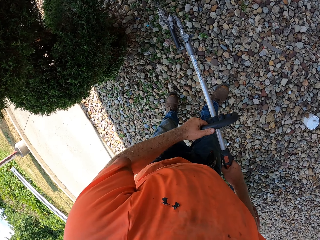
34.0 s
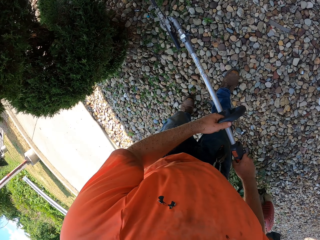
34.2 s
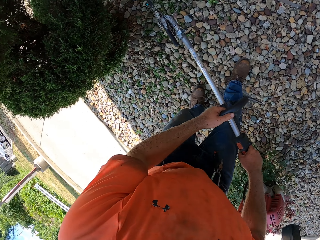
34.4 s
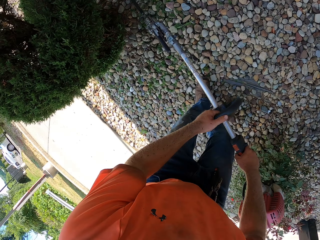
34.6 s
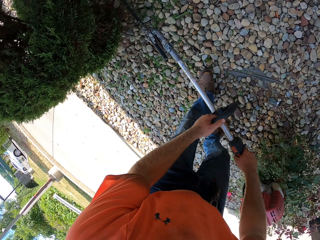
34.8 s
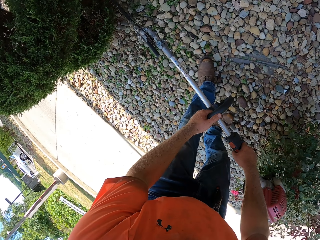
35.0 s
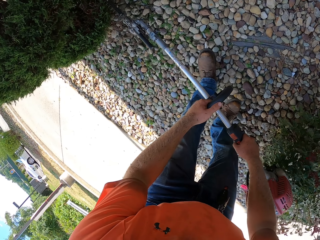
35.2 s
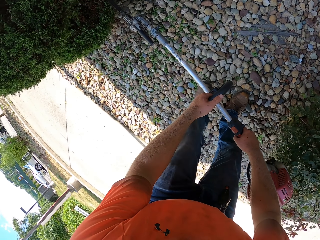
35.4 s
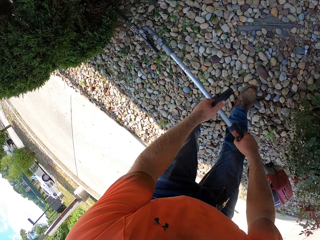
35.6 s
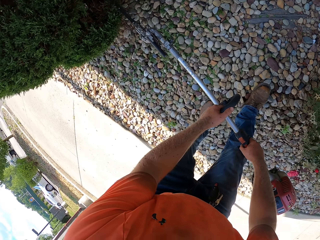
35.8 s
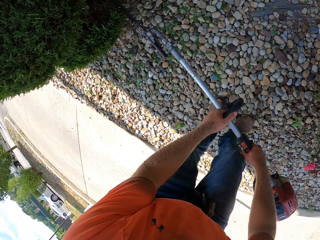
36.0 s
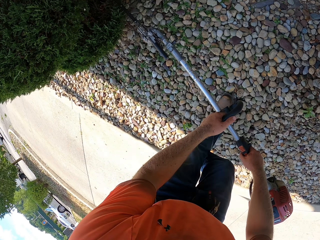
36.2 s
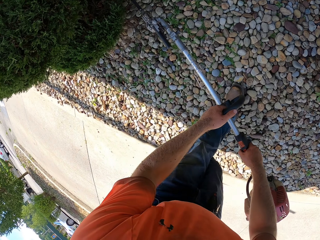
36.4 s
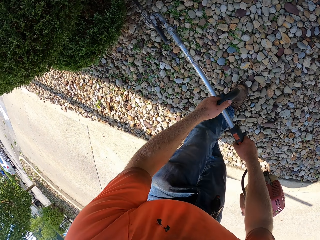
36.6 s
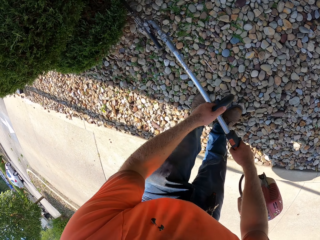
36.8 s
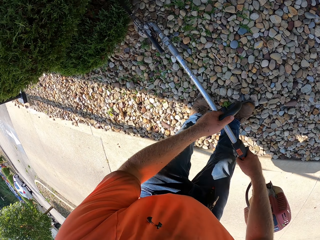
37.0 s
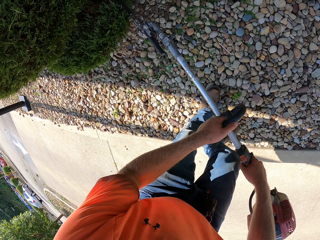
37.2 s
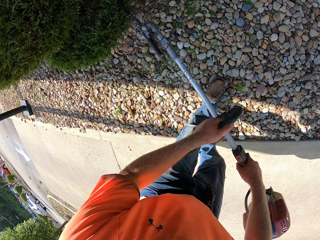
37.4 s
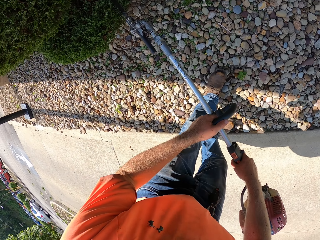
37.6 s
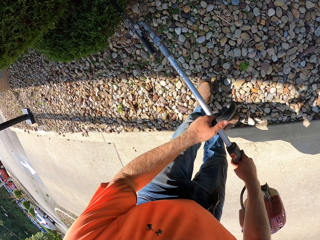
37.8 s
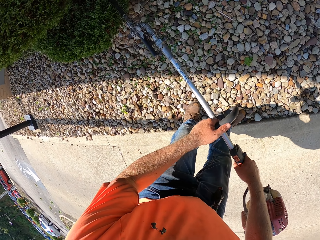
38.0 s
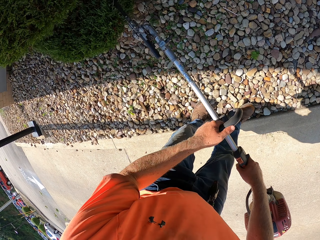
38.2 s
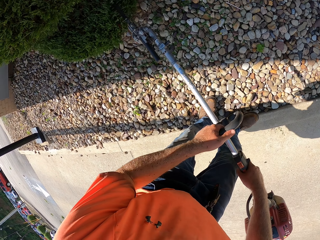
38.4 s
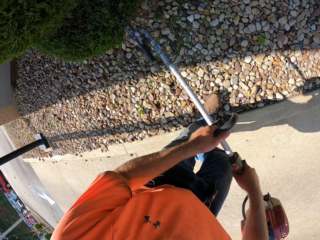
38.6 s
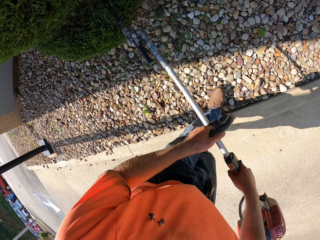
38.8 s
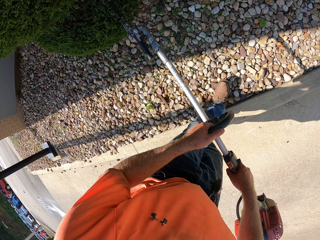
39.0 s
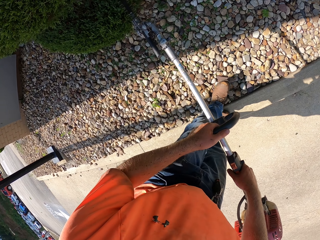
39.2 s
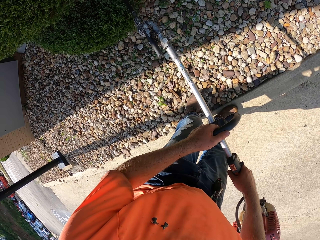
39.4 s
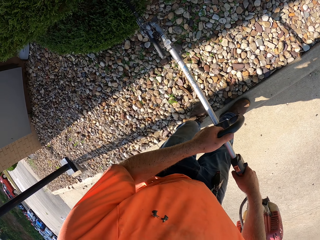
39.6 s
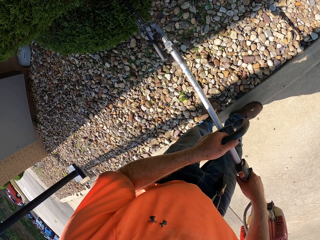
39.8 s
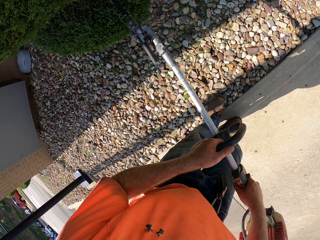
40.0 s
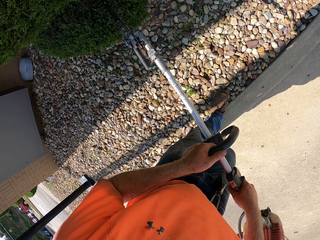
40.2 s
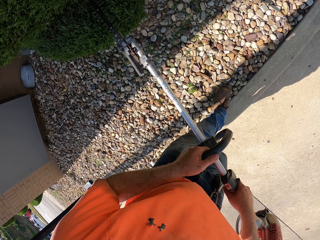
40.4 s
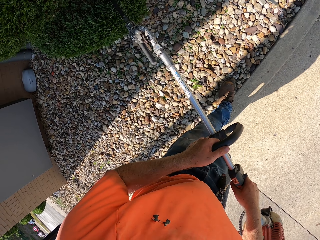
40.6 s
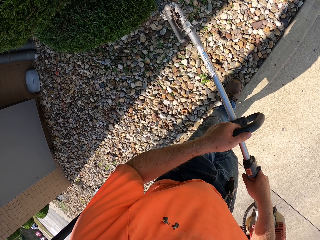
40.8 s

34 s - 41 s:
The camera wearer trims the grass sculpture with the hedge trimmer in his hands.

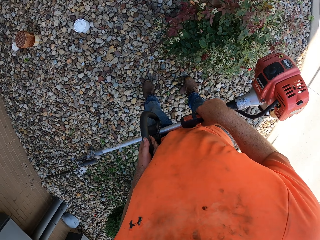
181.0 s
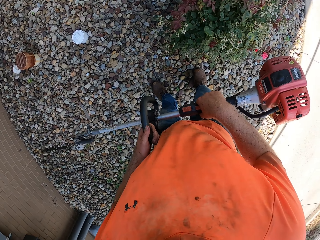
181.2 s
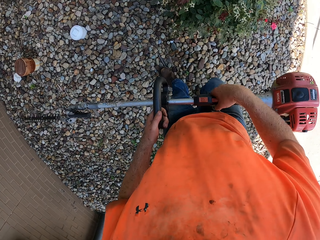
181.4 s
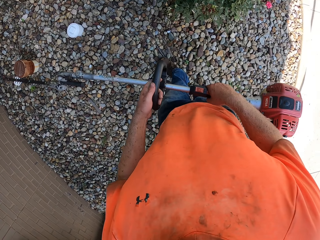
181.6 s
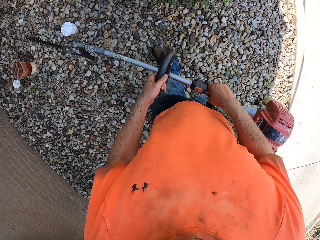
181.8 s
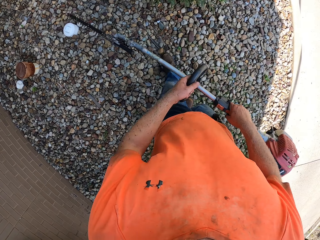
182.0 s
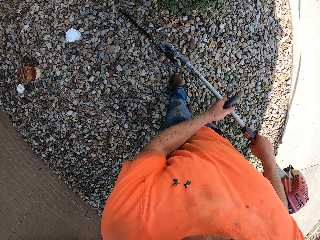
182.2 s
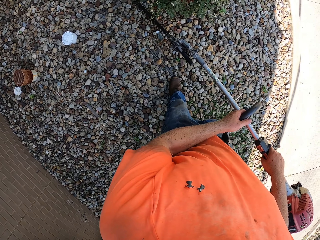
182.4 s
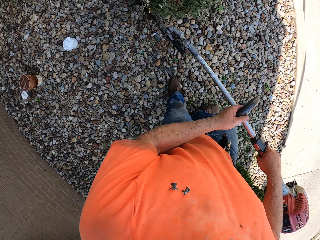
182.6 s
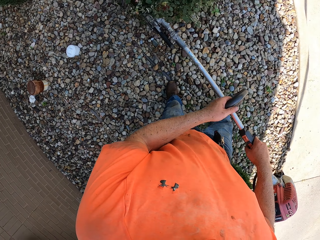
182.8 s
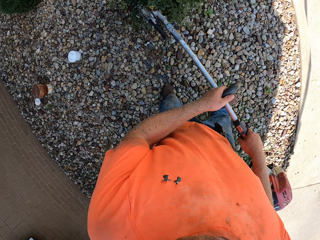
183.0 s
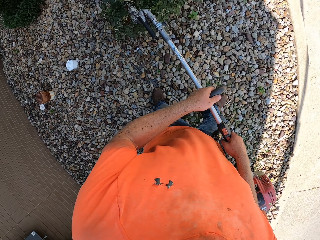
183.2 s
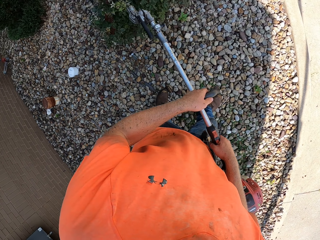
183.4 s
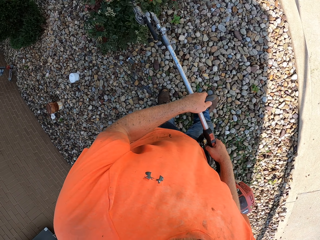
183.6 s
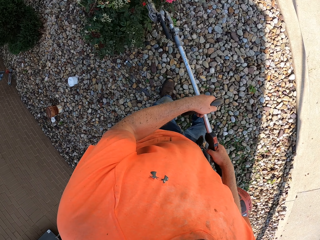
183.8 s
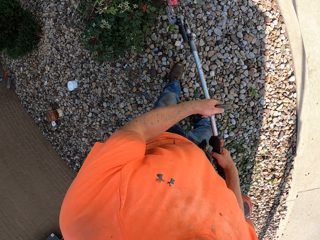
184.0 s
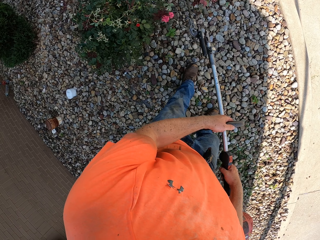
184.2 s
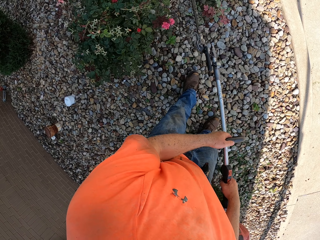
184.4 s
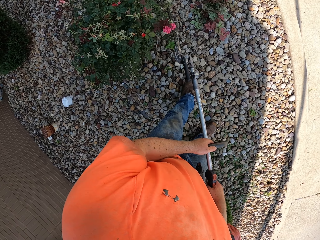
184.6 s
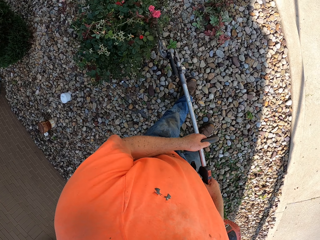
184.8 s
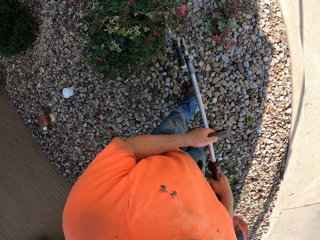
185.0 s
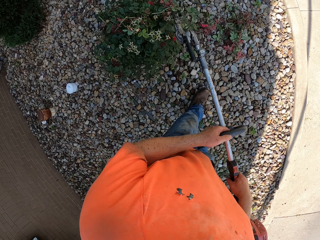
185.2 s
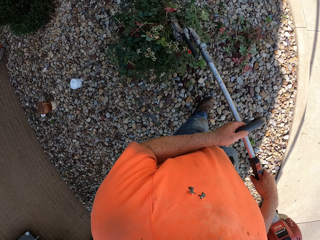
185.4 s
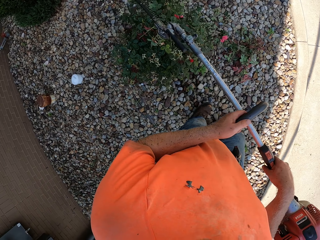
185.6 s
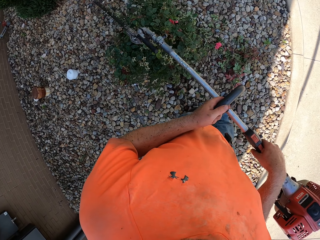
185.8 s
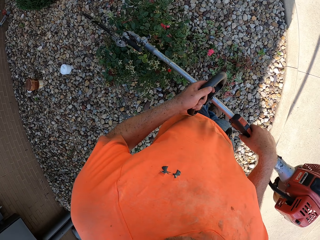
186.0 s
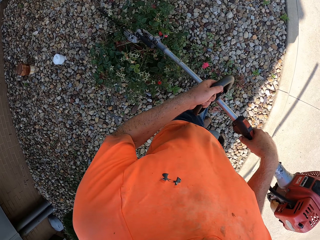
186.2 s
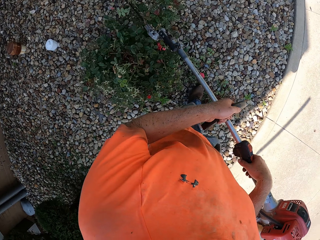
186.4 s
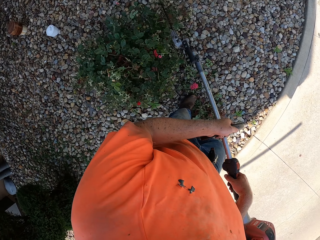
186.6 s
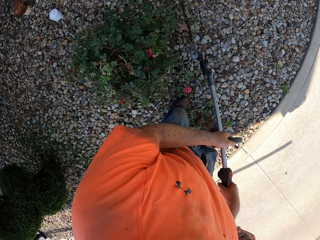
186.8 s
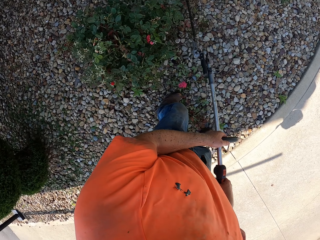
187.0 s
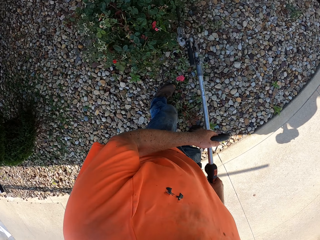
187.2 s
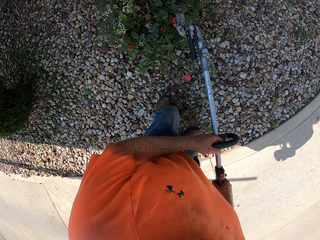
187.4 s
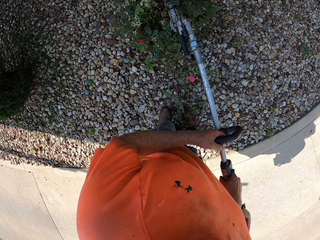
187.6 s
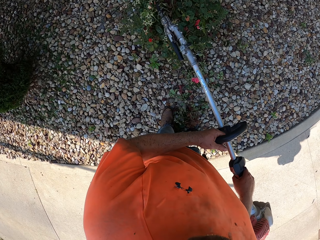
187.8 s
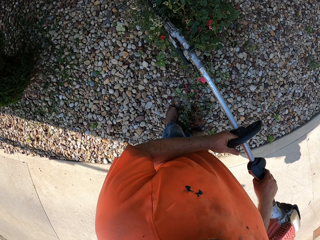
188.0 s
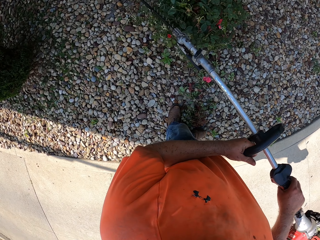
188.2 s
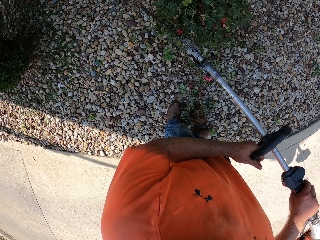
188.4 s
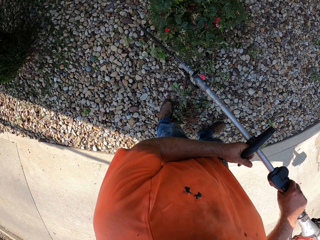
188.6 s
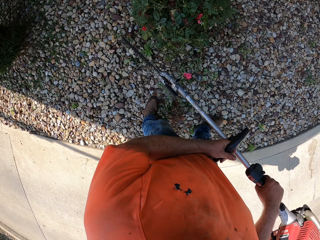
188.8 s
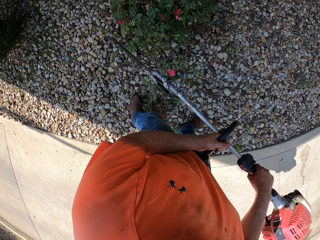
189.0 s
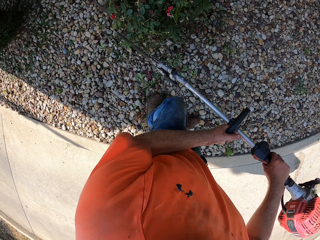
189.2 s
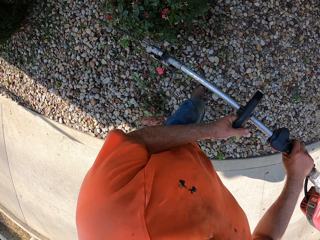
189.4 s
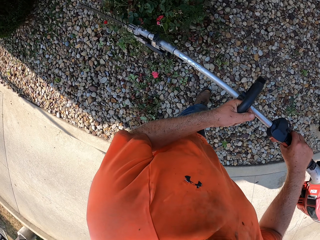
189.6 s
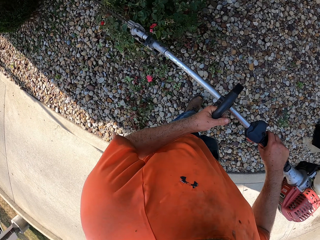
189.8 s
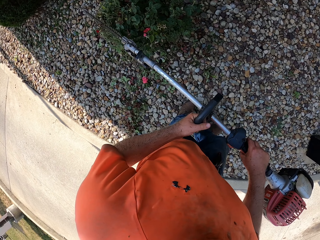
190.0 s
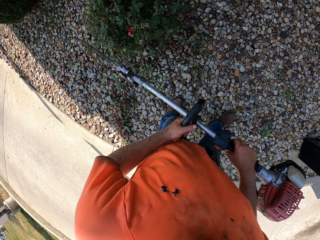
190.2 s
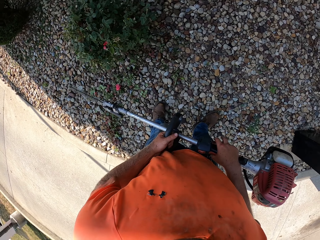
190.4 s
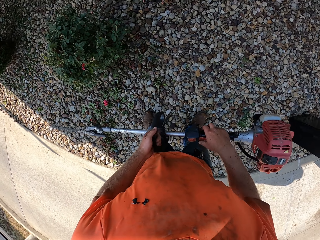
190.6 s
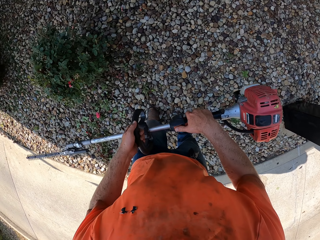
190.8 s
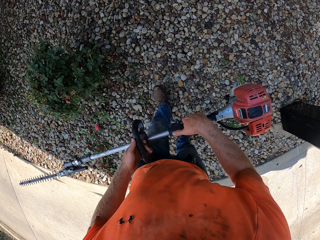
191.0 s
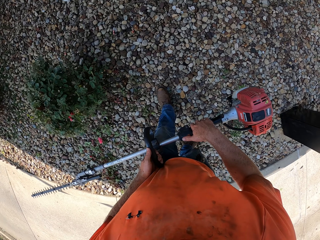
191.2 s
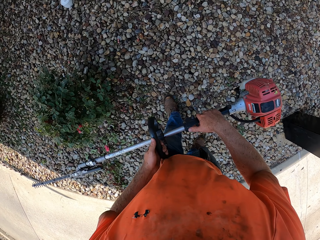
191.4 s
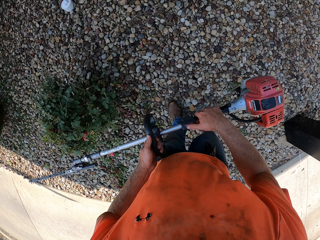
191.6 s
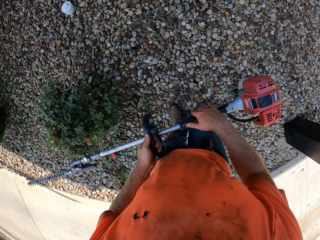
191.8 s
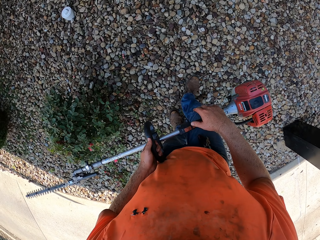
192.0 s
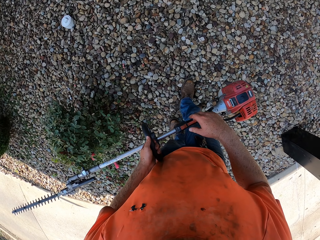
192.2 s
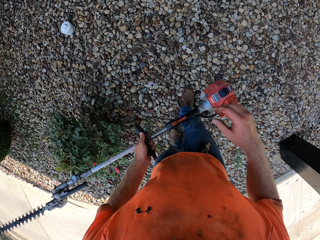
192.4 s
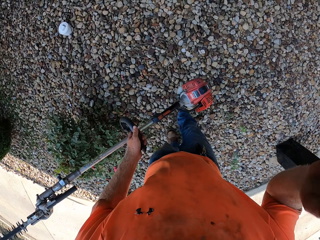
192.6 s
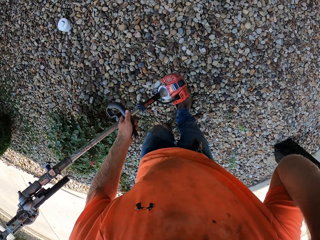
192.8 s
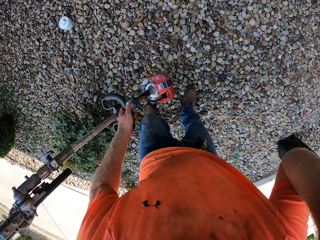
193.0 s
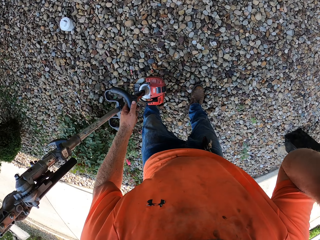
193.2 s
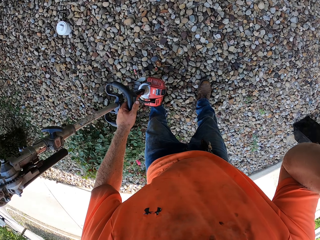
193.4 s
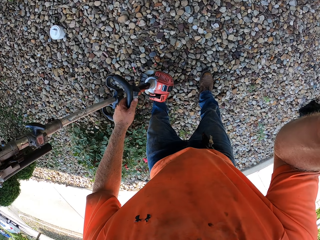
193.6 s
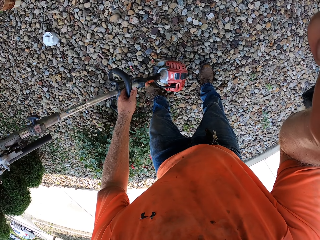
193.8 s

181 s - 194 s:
The camera wearer trims a bunch of plants on the ground with the hedge trimmer in his hands. He adjusts the camera on his head with his right hand. He removes a particle from his face with his right hand.
